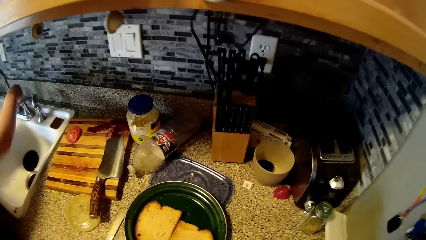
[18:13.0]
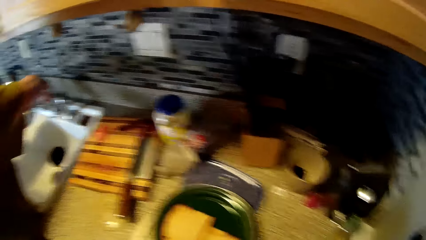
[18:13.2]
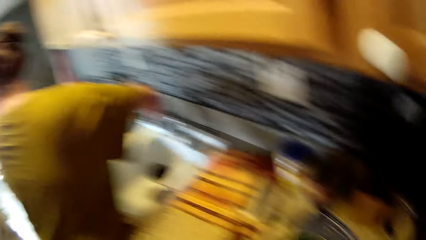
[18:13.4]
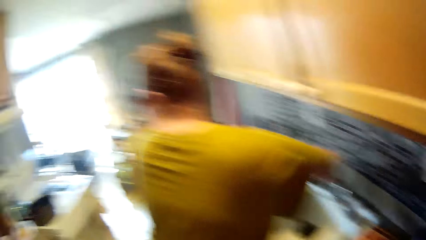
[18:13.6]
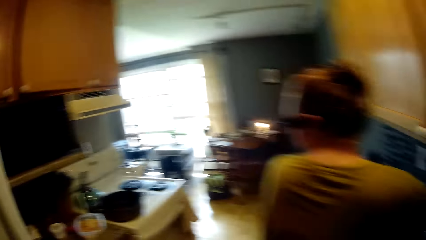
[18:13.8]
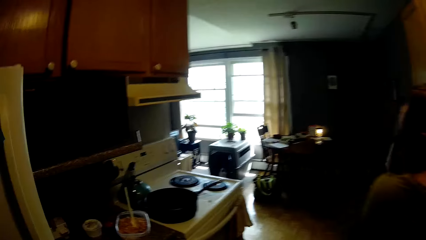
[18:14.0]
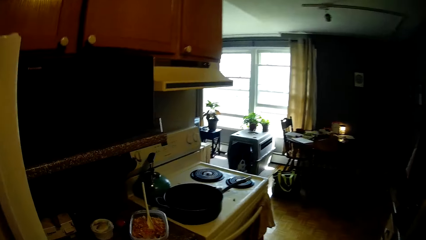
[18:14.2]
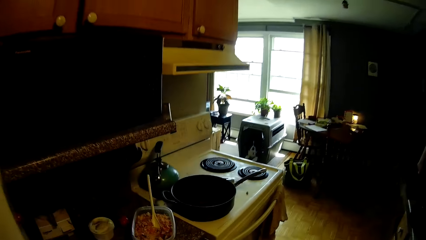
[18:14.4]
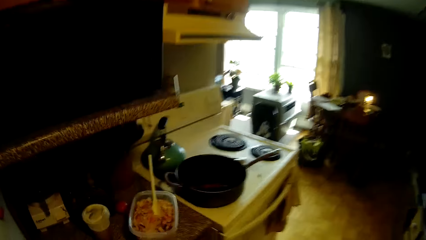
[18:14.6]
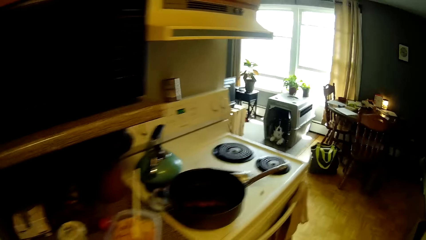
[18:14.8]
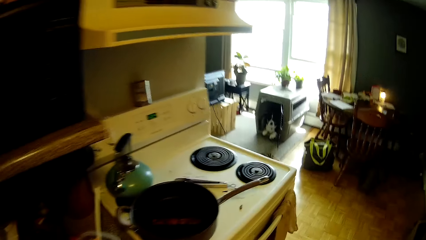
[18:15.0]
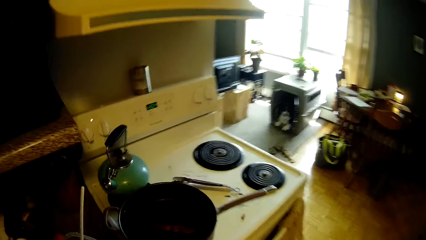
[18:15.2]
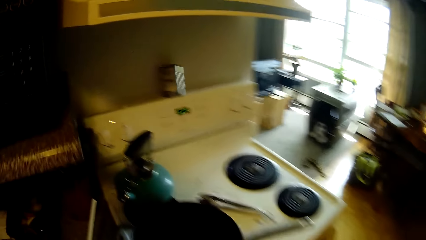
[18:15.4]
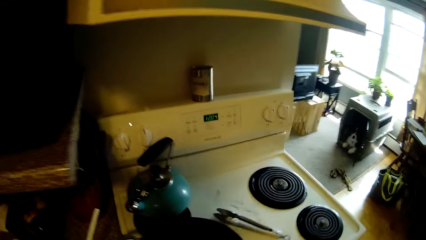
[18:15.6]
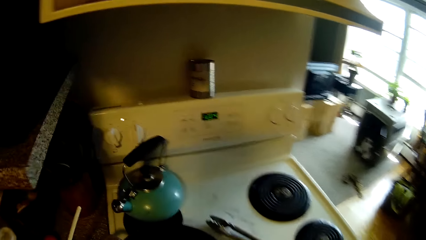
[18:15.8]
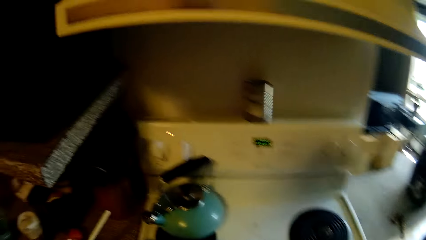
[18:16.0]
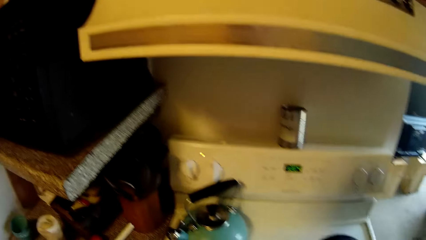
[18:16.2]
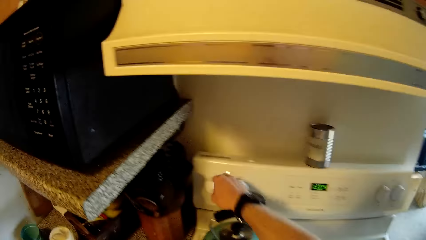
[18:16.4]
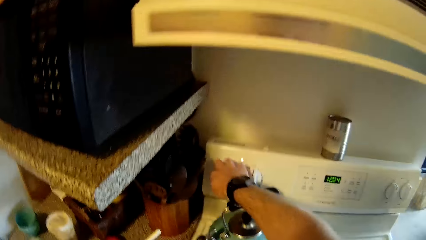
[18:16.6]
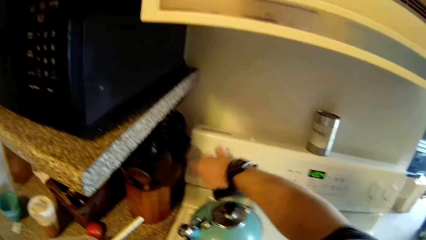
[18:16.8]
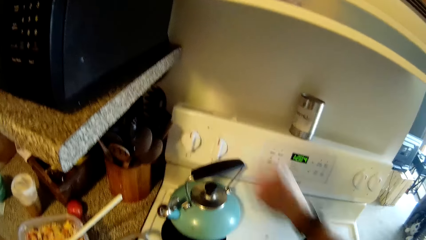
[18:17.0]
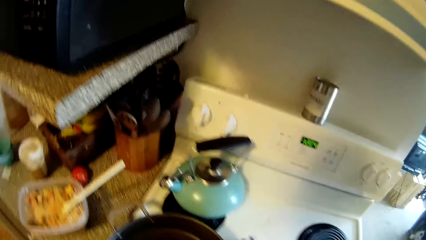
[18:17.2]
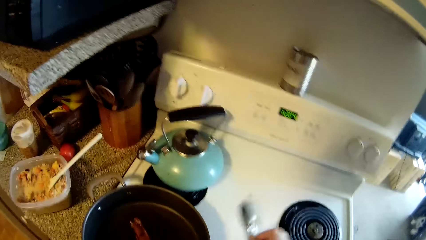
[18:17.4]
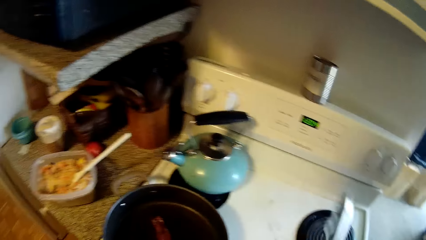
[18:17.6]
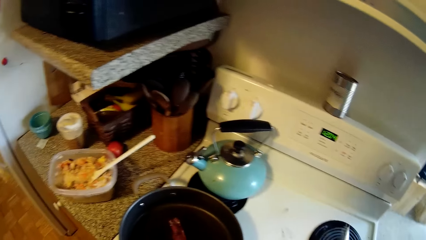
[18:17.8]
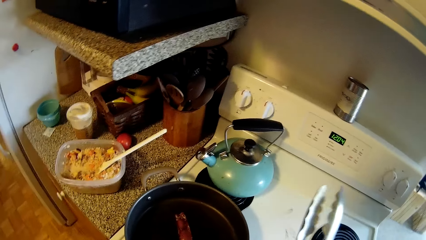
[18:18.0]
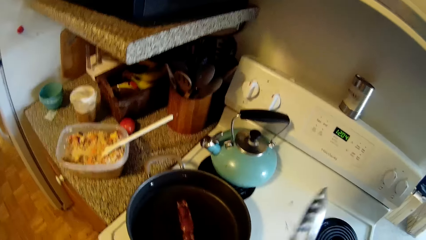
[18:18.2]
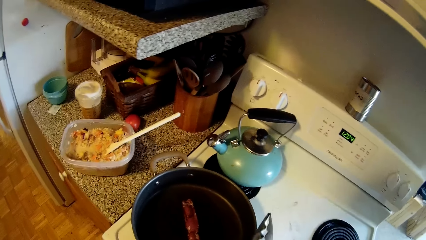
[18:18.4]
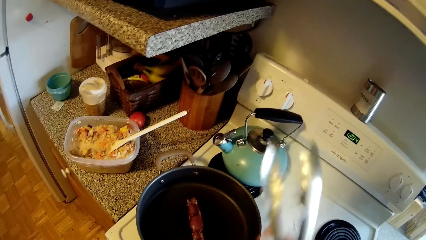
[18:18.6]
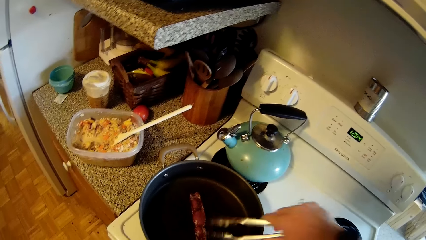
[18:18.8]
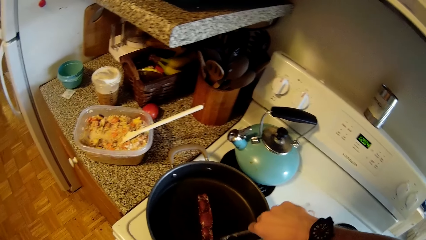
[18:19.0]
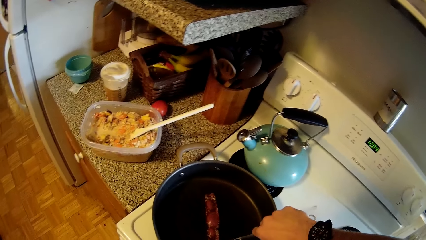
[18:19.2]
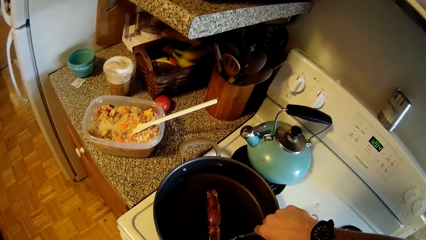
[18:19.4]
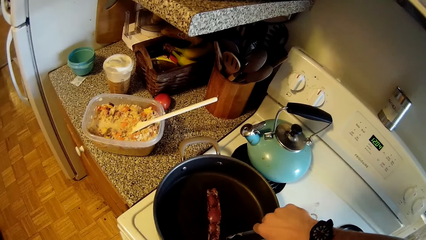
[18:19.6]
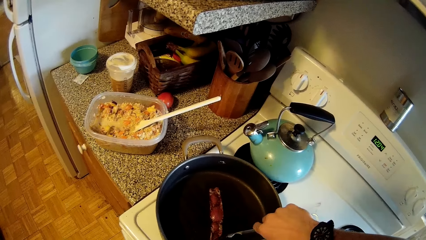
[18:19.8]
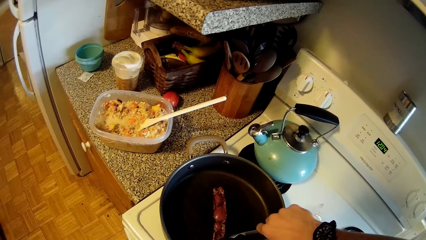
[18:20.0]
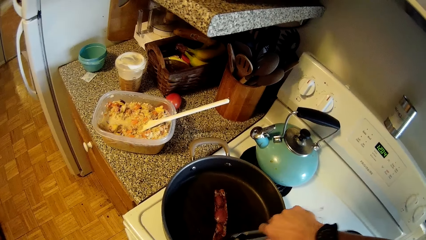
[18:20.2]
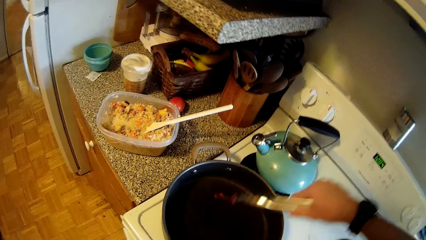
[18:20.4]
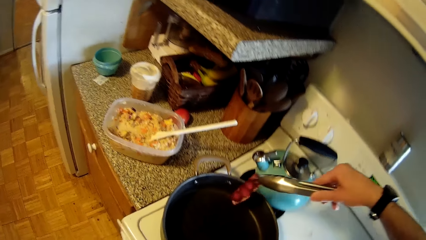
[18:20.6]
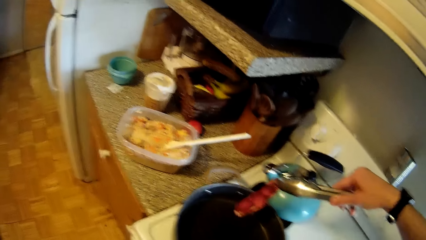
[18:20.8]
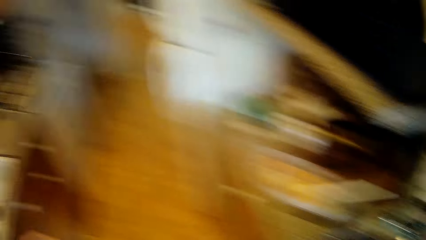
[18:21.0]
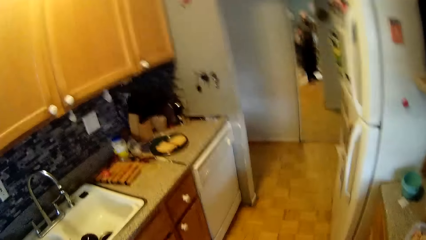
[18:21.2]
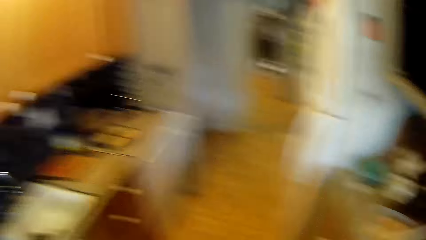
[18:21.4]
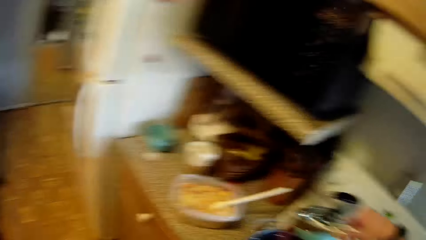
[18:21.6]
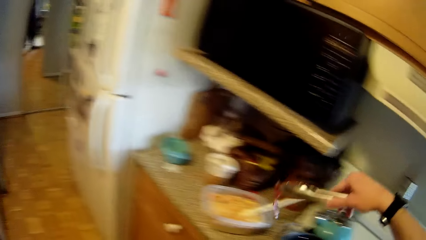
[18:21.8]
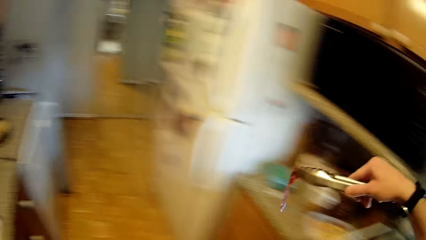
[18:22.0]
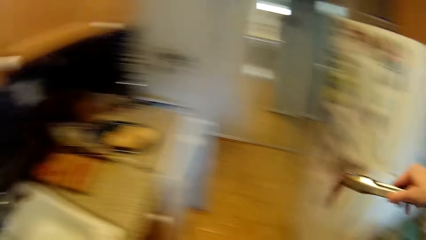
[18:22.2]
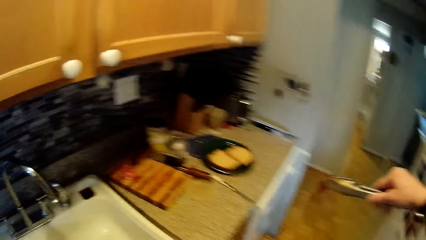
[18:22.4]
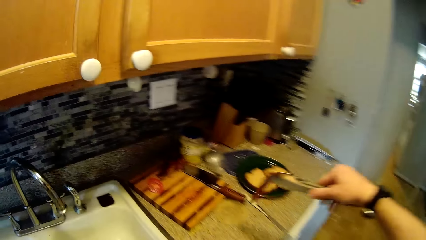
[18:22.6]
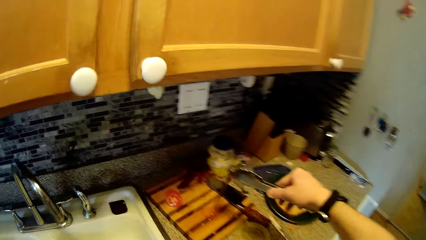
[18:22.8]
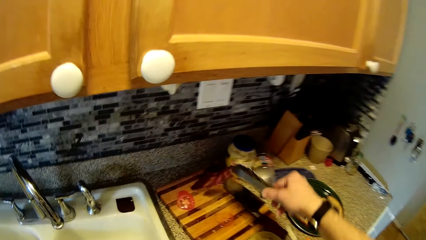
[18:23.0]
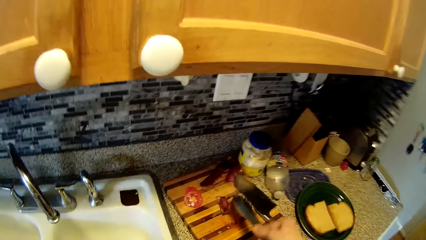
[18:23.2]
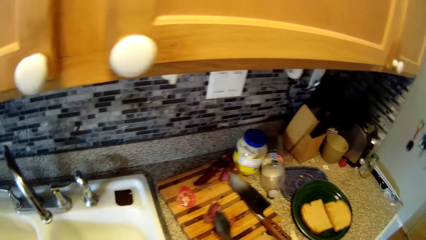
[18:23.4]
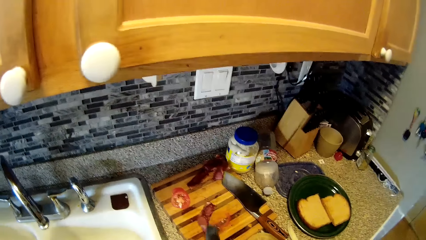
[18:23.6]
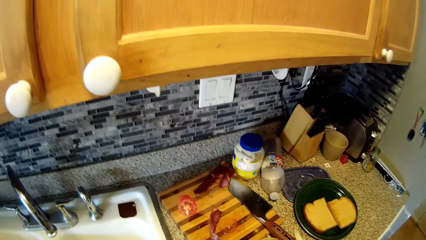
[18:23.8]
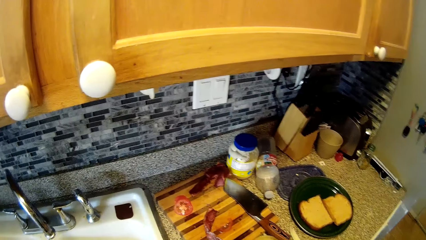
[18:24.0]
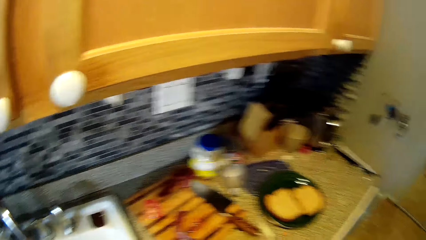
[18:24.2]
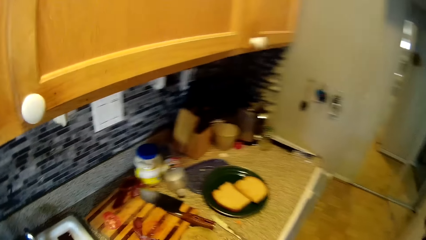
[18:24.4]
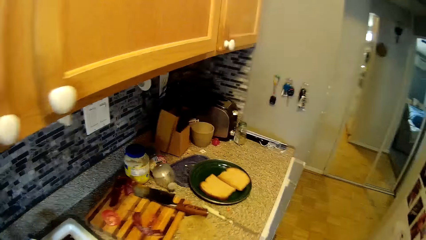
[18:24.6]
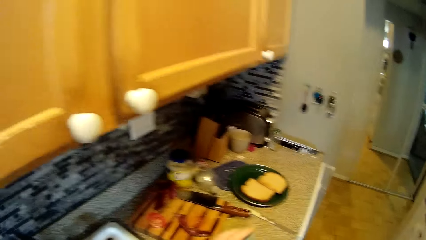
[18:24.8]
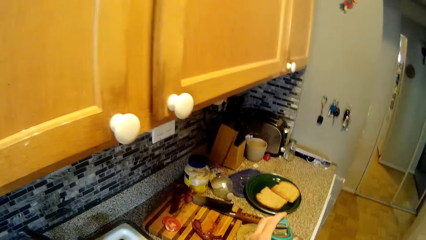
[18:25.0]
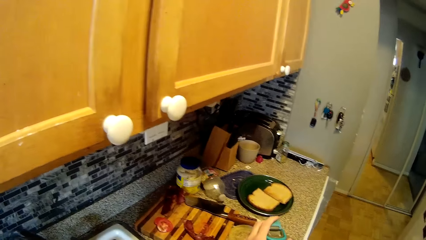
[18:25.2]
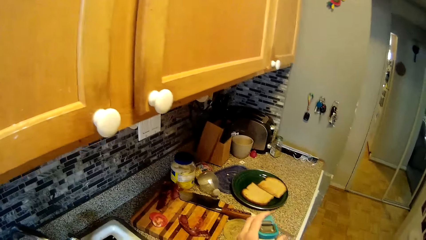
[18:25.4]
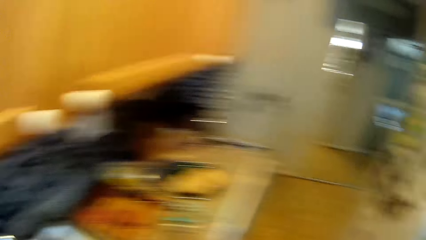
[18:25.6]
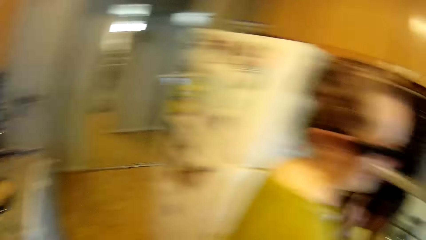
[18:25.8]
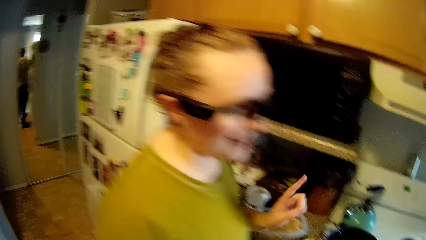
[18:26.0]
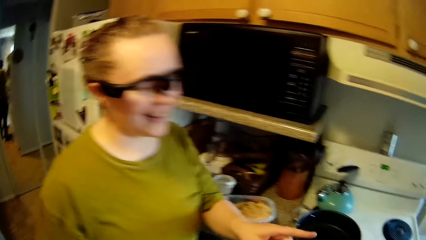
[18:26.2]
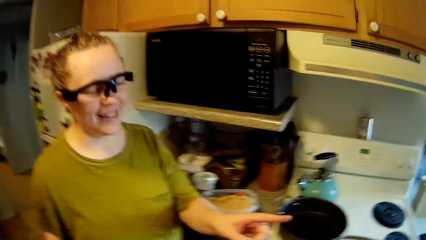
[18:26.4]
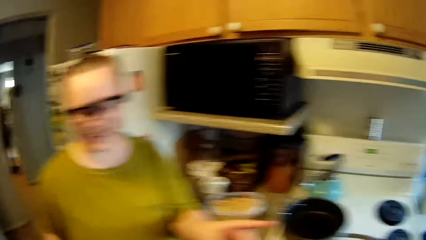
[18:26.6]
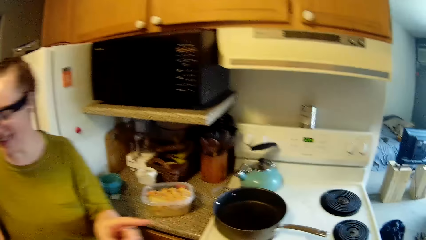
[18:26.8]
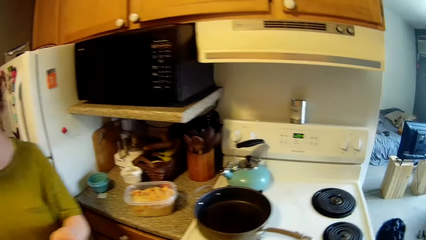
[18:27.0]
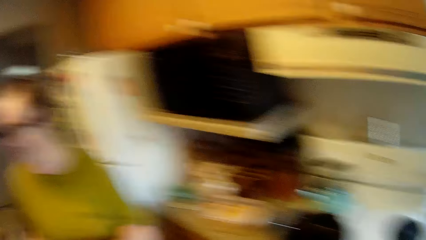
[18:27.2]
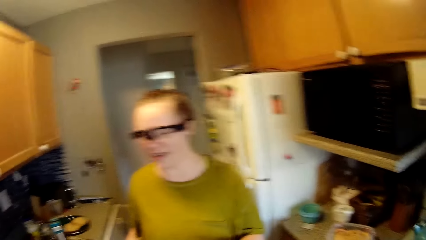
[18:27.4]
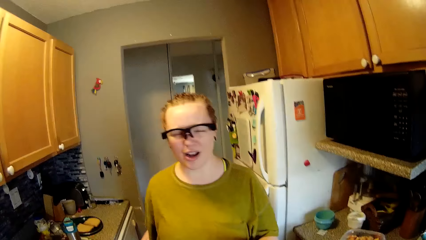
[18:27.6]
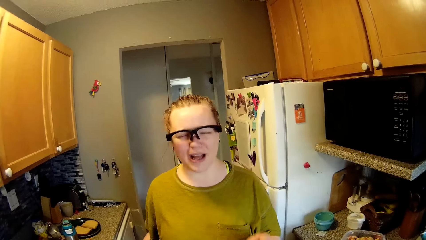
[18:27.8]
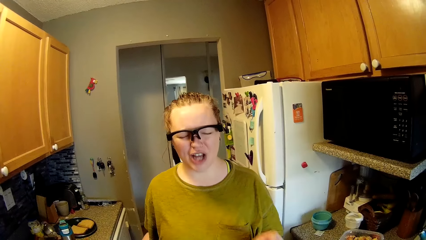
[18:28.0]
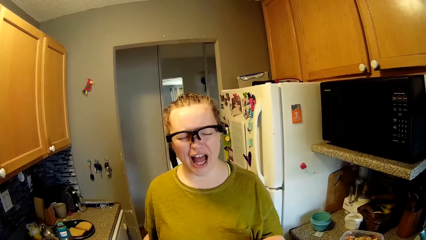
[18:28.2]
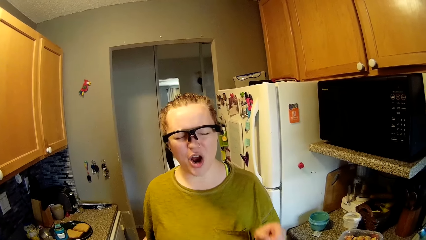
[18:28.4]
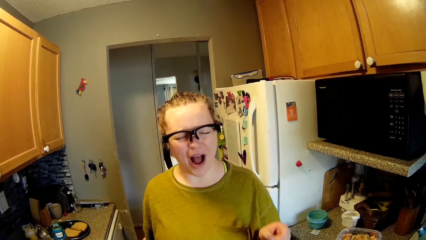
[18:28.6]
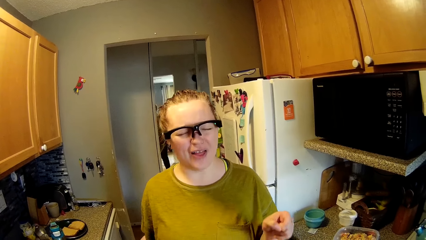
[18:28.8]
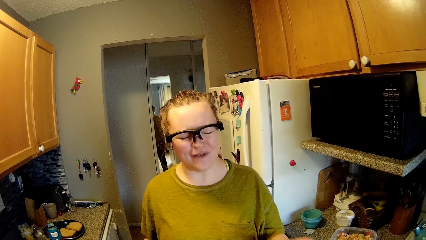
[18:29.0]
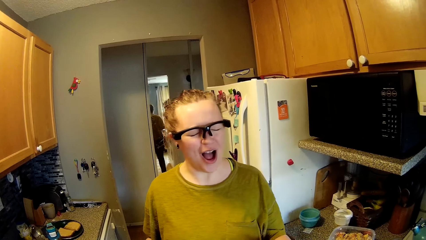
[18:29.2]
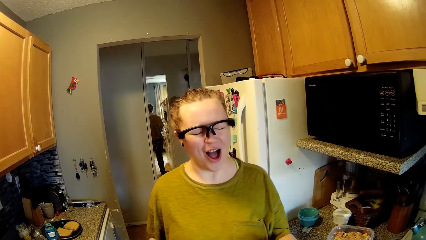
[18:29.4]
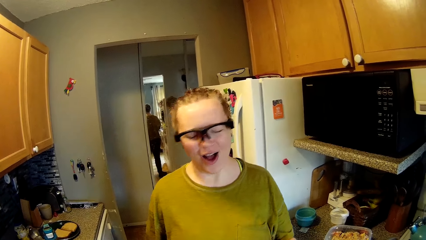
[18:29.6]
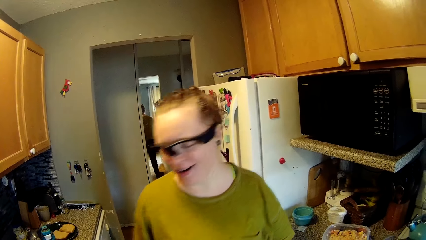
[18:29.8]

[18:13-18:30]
The woman turns off the tap with her right hand. The camera wearer walks around. He turns off a switch on the cooker with his right hand. He touches the button. He picks a stainless kitchen tong or spoon on the cooker with his right hand. He puts the spoon in a sufuria. He removes a slice of bacon from a pan on the cooker with the stainless kitchen tong in his right hand. He holds the meat with the spoon. He places the slice of bacon in the stainless kitchen tong in his right hand on a wooden chopping board on the kitchen countertop on the other side of the kitchen. The woman drops a stainless flask in her left hand on the kitchen countertop. The camera wearer looks at the woman.
